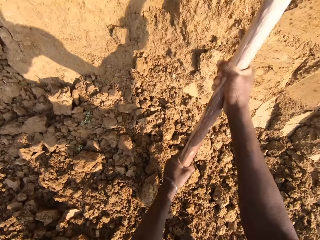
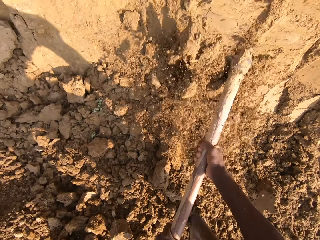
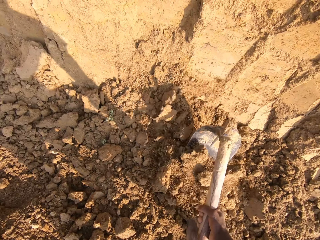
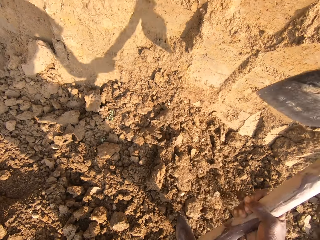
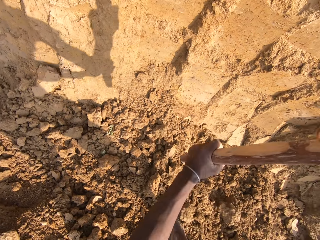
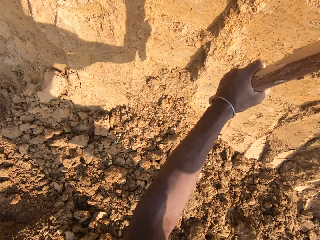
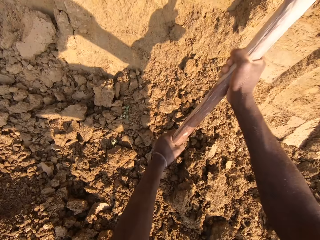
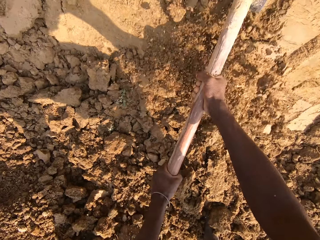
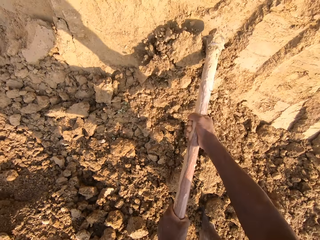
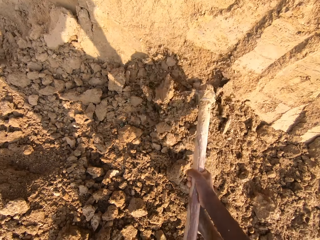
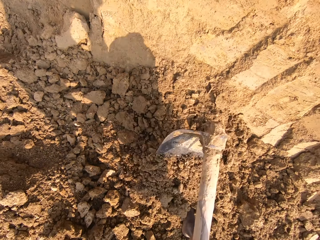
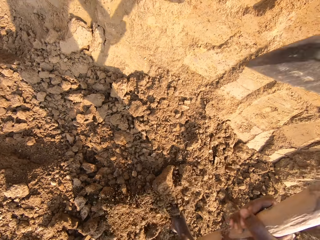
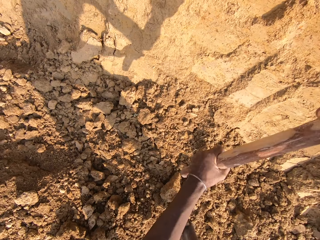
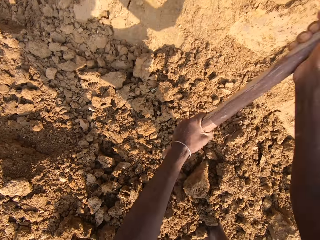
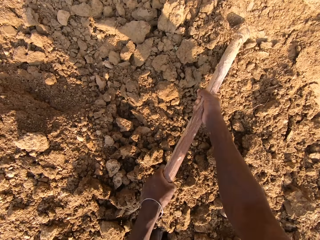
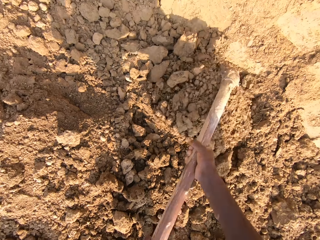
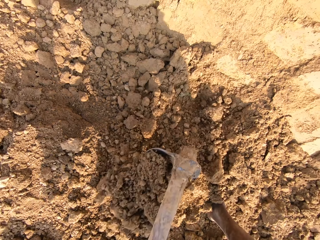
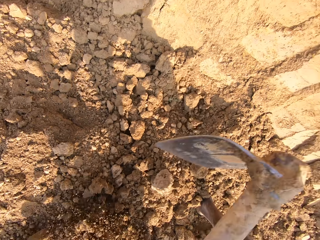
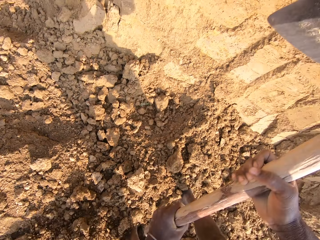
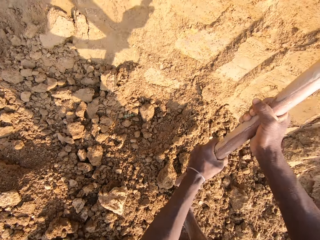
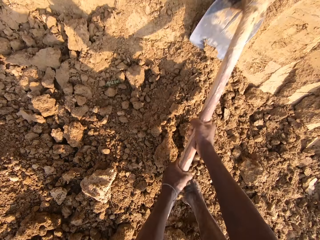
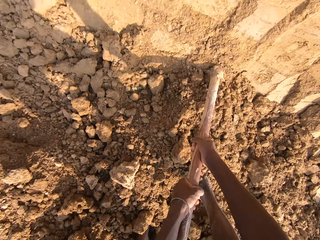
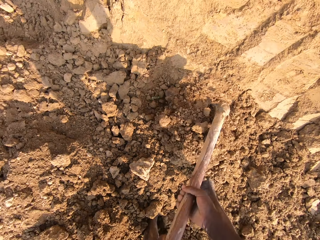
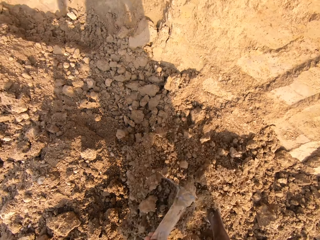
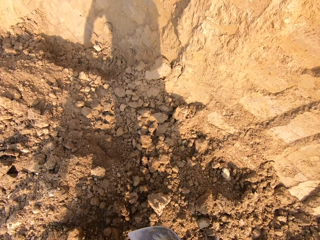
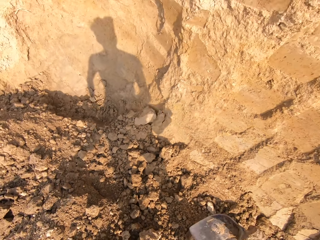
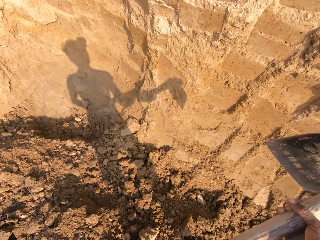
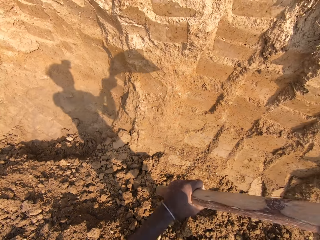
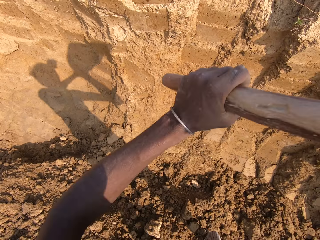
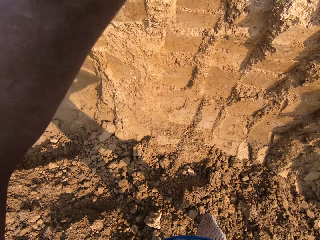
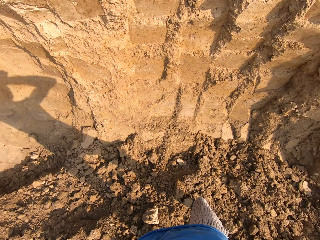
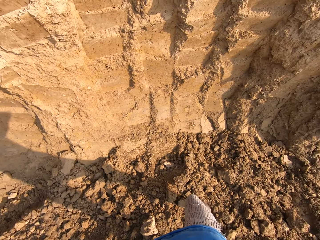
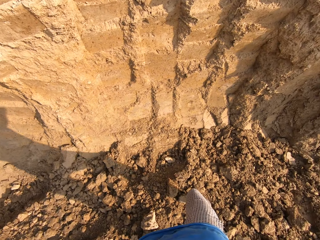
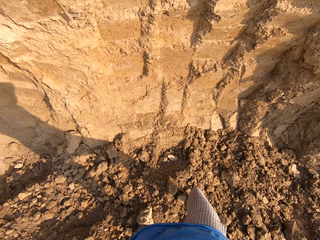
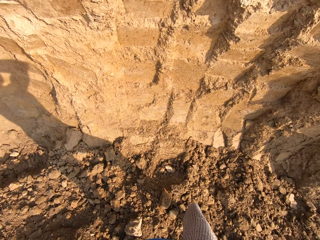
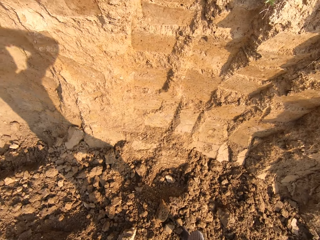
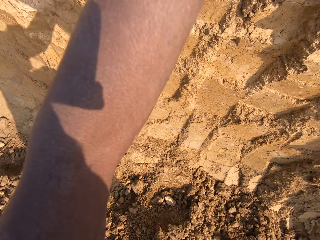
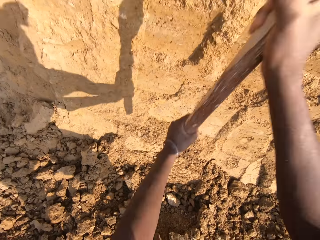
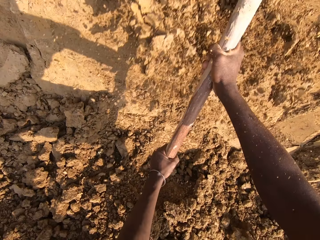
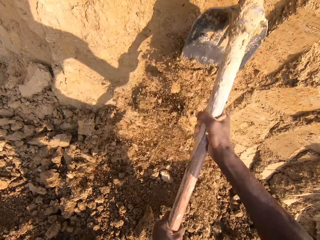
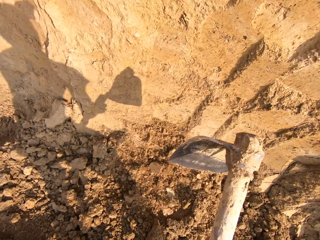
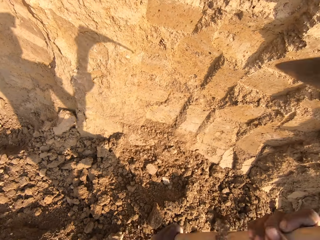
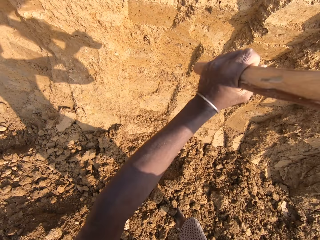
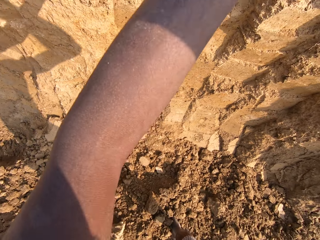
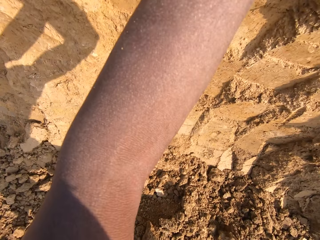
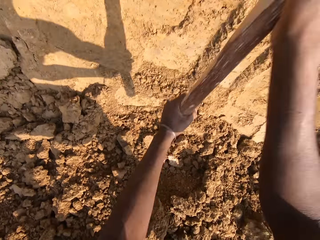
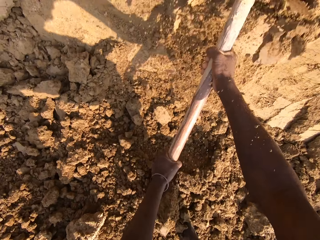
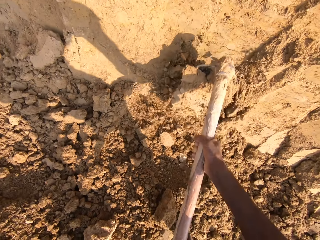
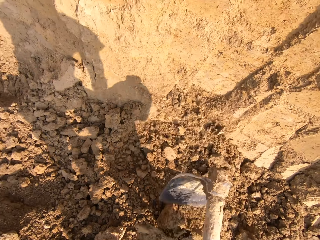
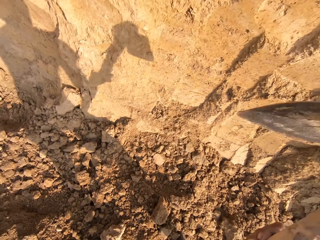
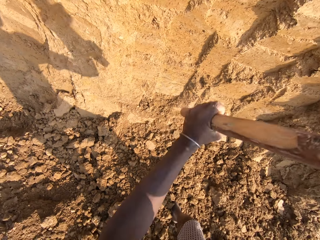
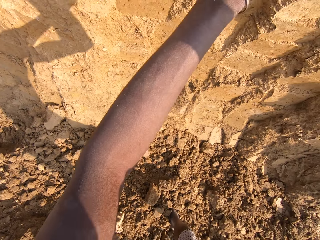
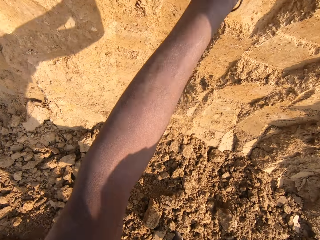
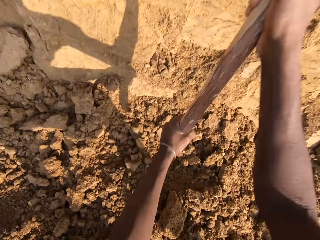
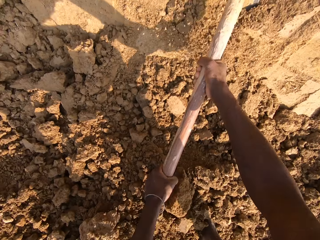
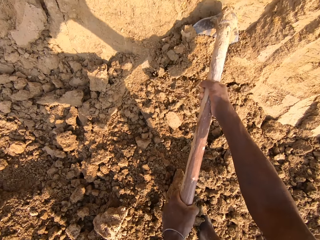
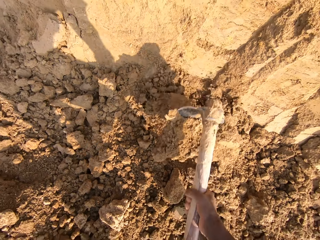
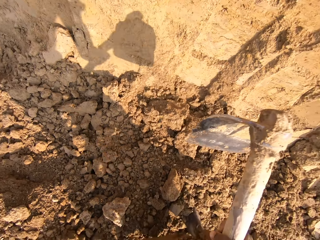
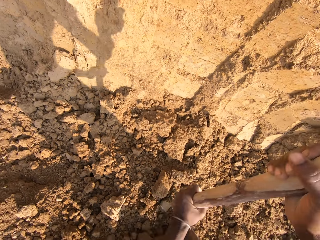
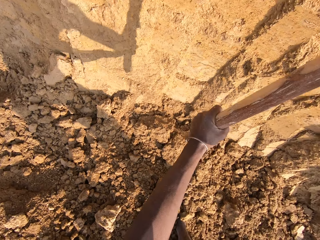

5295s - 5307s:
The camera wearer digs sand with the hoe. They break sand with the hoe.

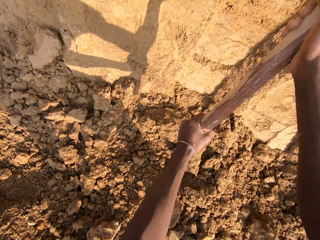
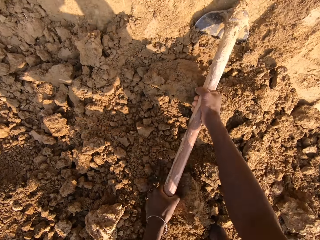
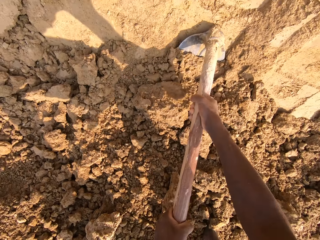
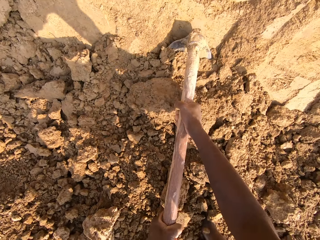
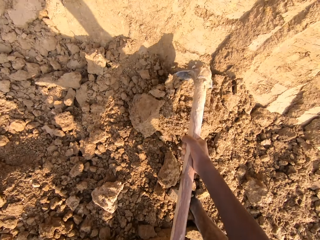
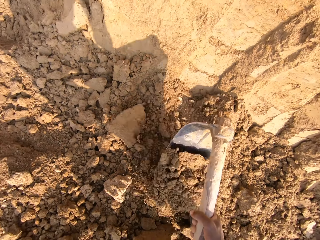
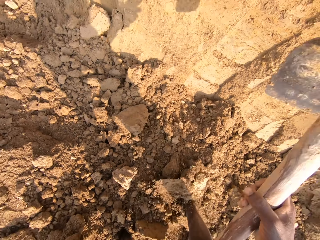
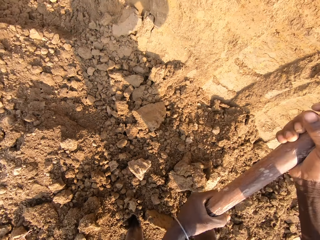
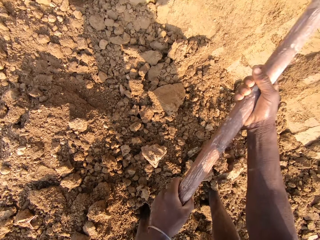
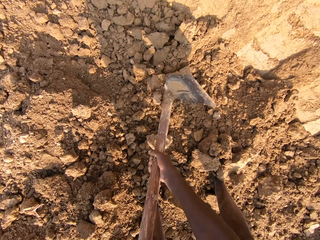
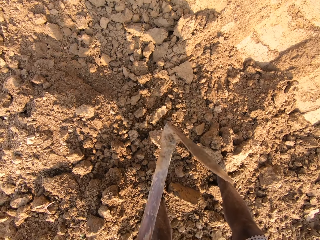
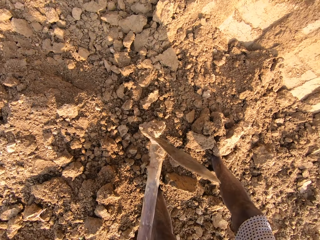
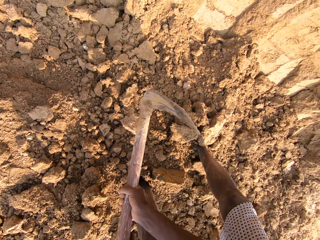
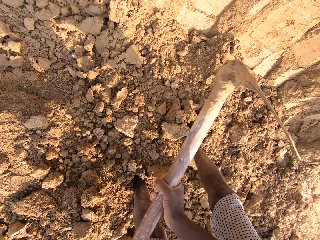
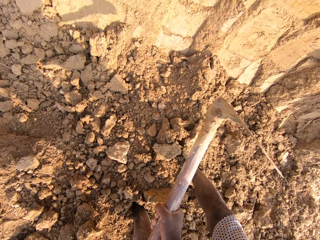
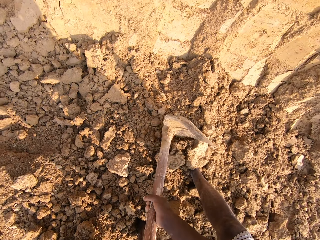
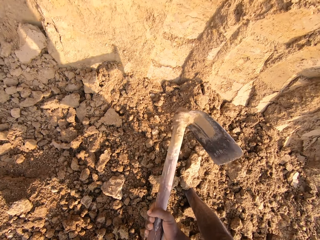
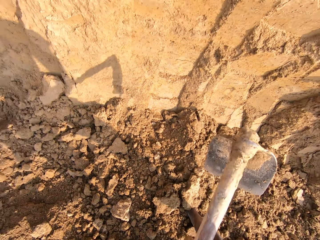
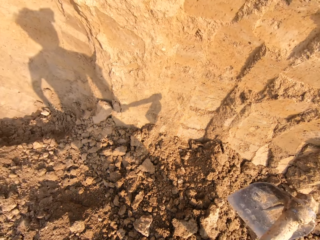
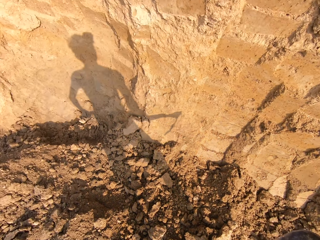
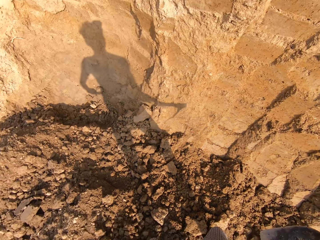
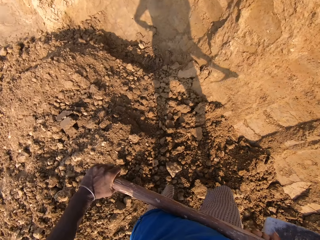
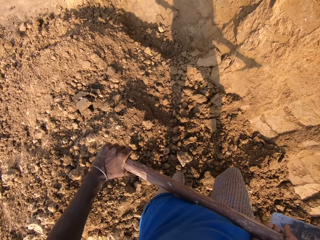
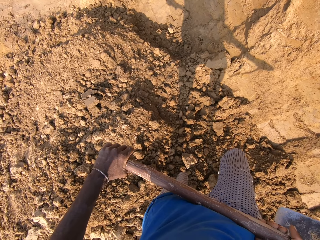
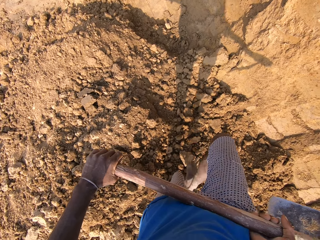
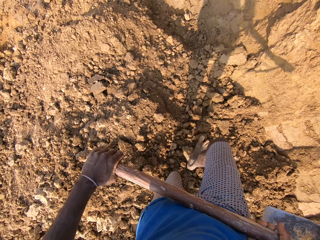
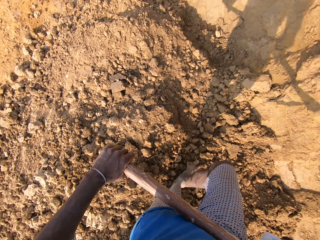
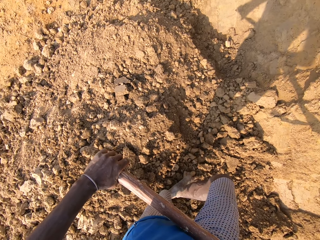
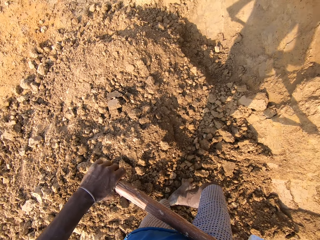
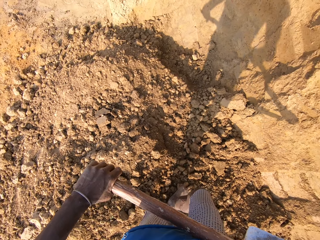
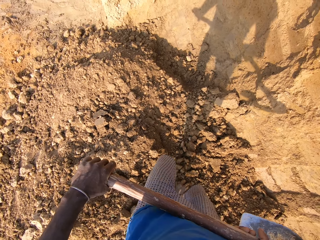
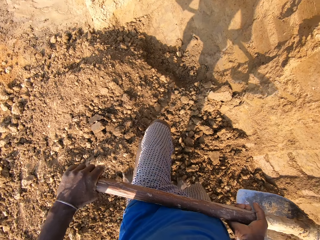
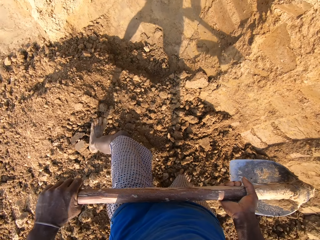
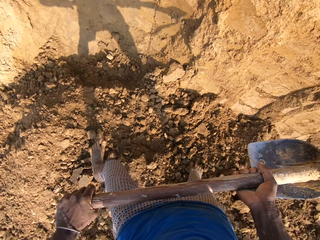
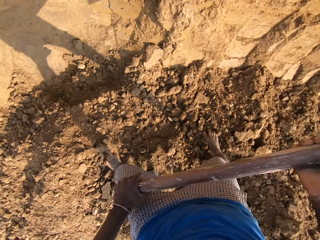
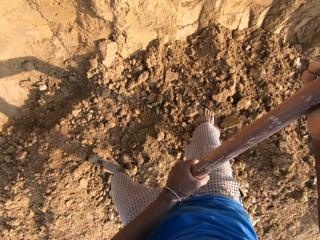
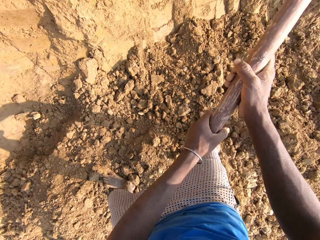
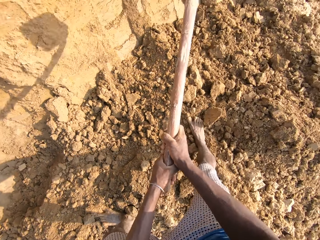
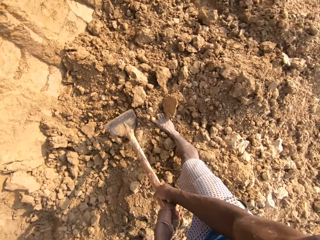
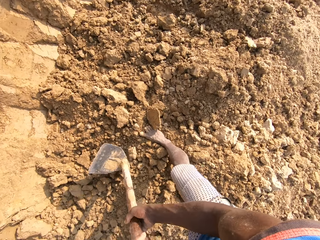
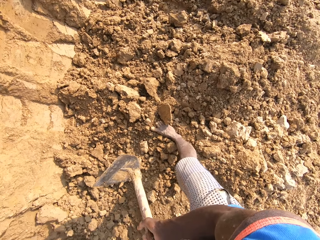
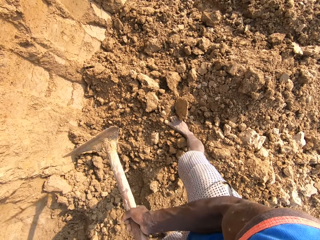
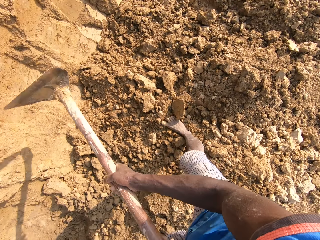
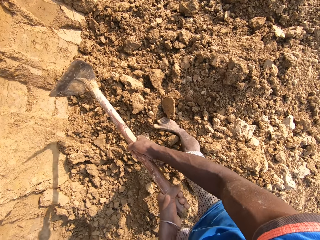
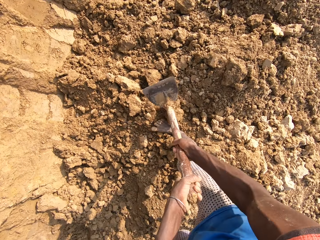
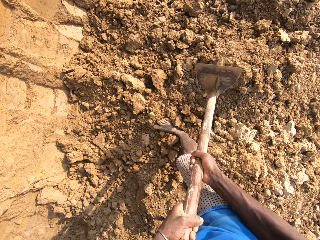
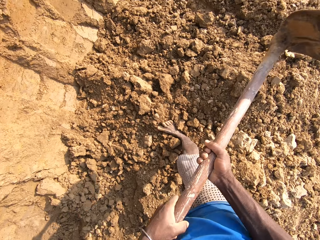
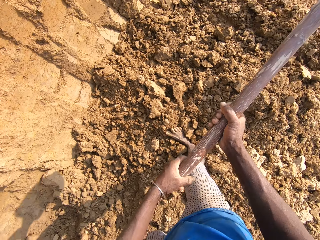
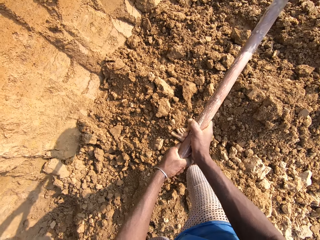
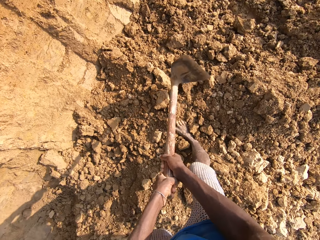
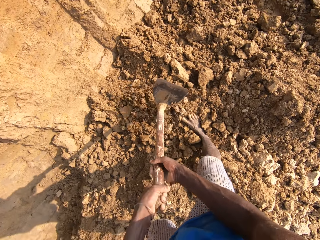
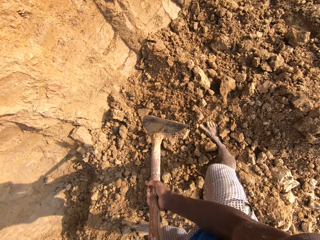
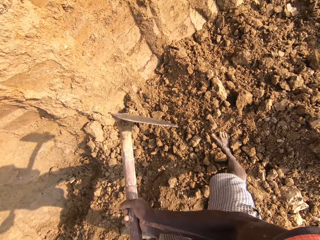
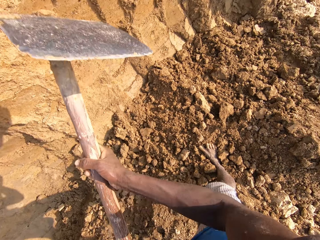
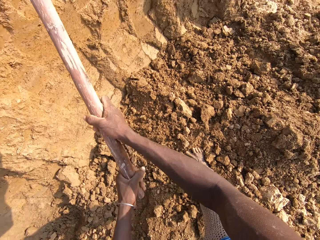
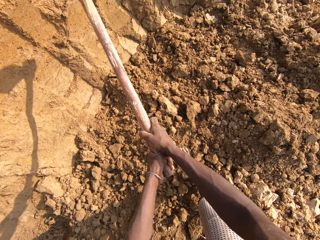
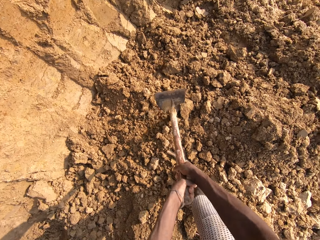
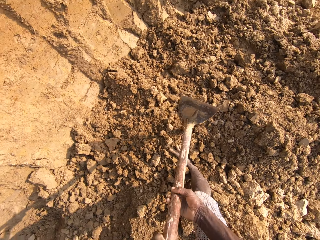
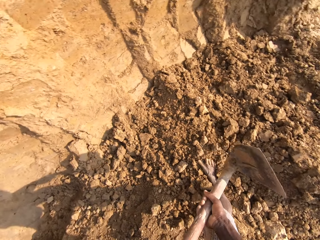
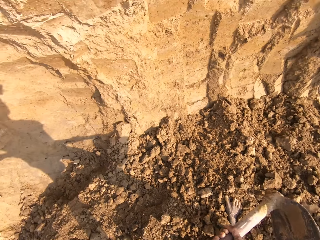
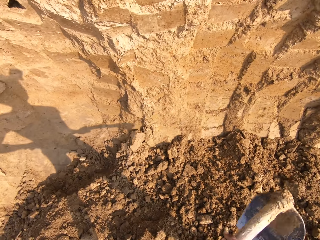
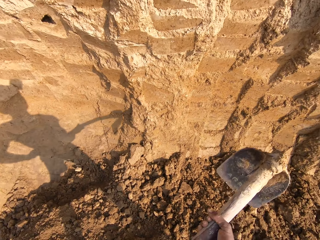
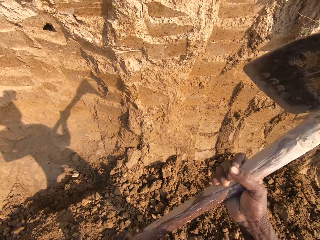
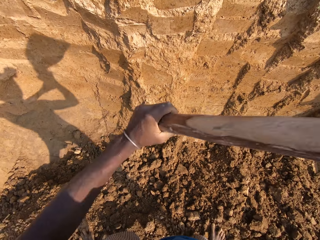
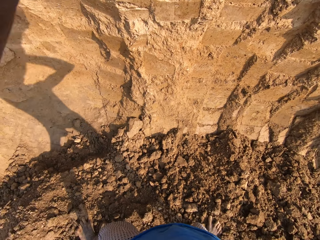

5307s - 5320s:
The camera wearer moves his leg. He breaks the soil into small particles.
